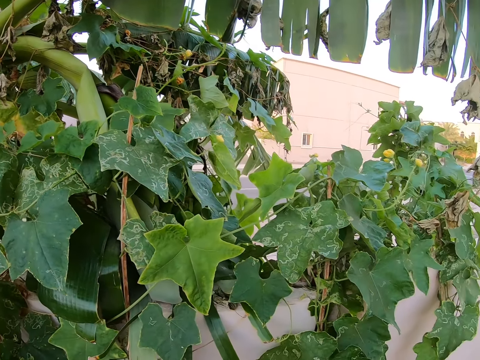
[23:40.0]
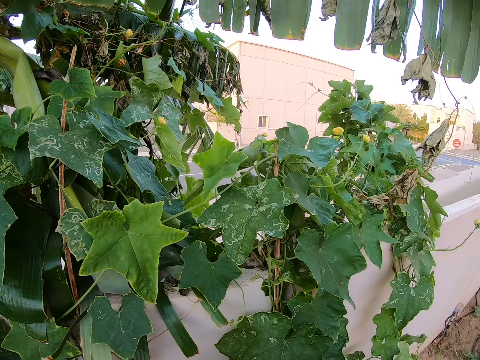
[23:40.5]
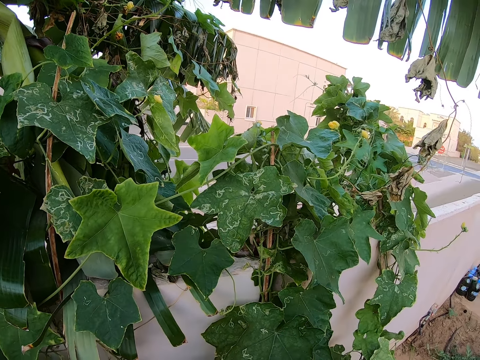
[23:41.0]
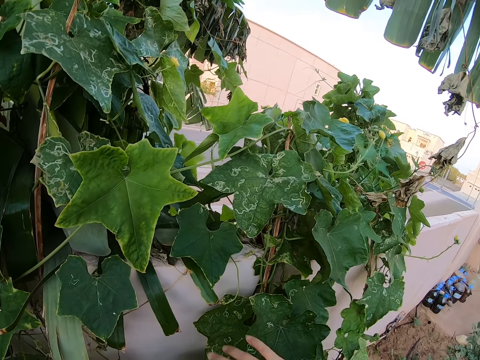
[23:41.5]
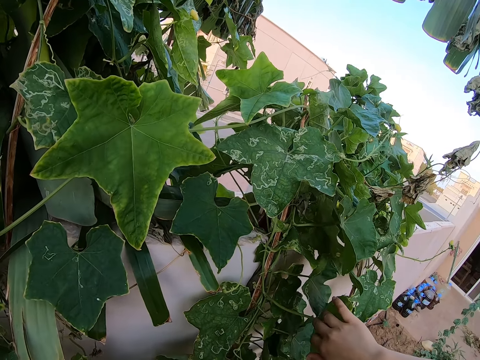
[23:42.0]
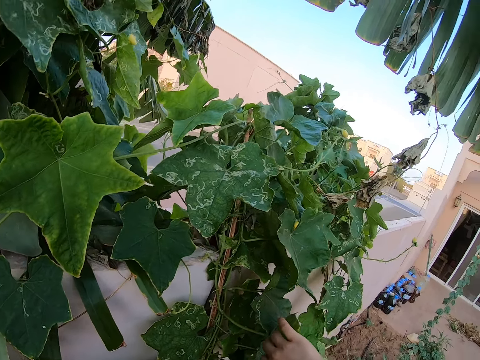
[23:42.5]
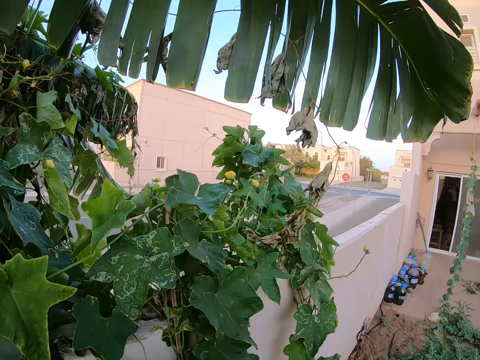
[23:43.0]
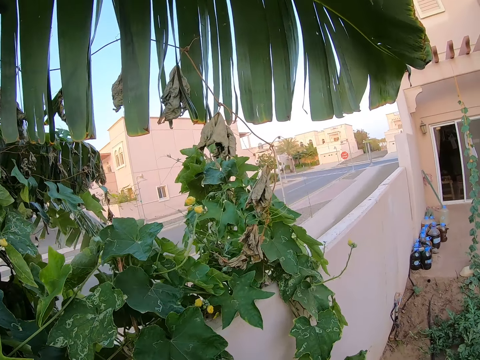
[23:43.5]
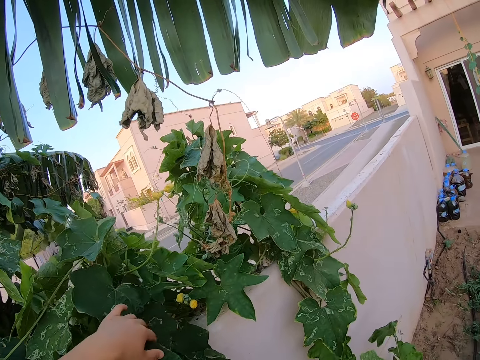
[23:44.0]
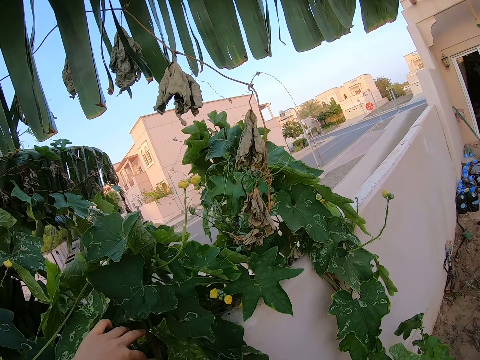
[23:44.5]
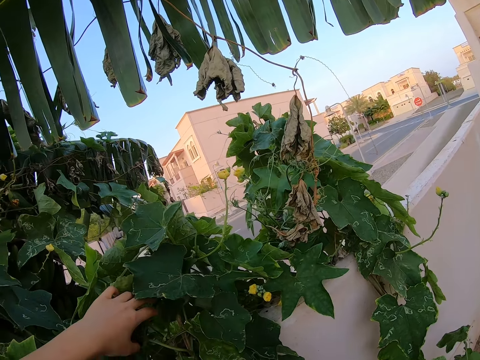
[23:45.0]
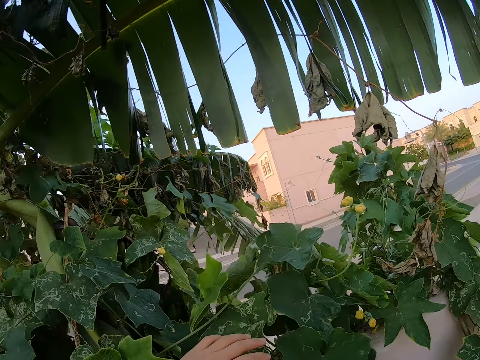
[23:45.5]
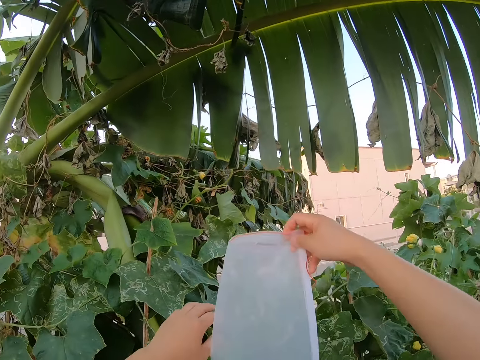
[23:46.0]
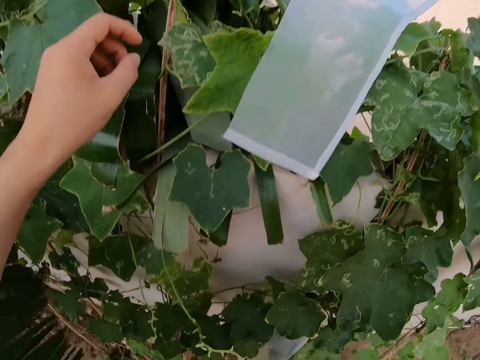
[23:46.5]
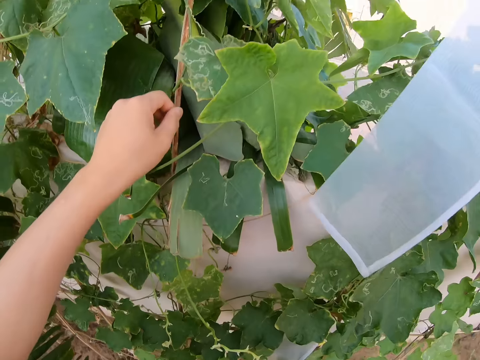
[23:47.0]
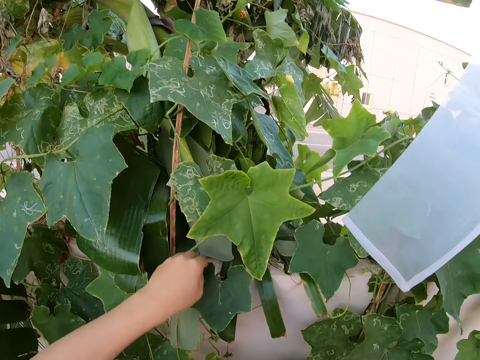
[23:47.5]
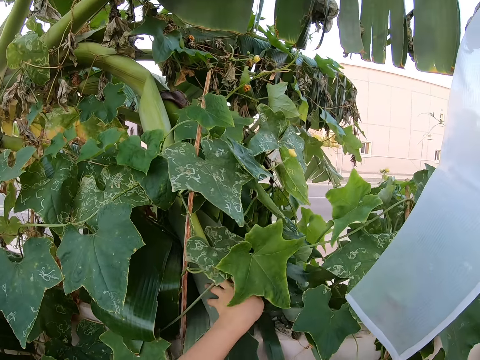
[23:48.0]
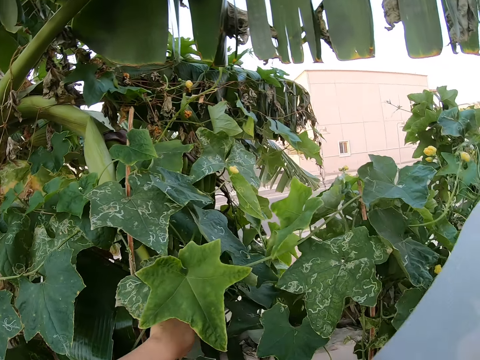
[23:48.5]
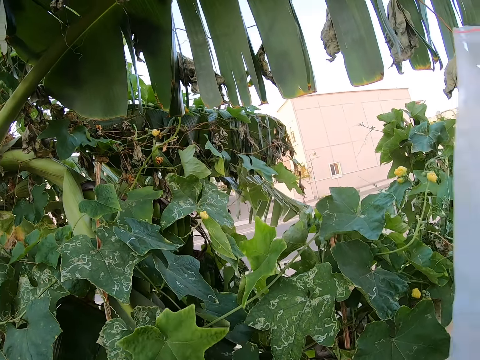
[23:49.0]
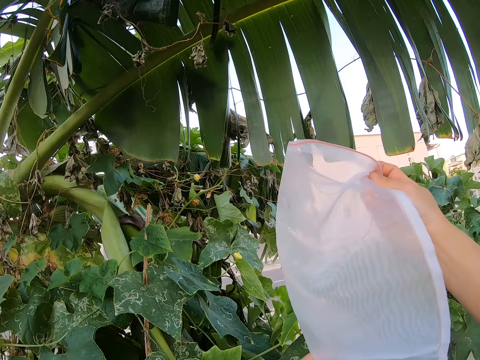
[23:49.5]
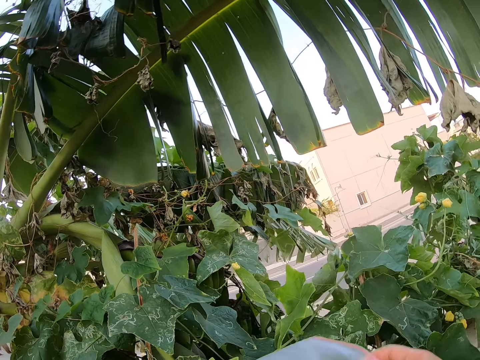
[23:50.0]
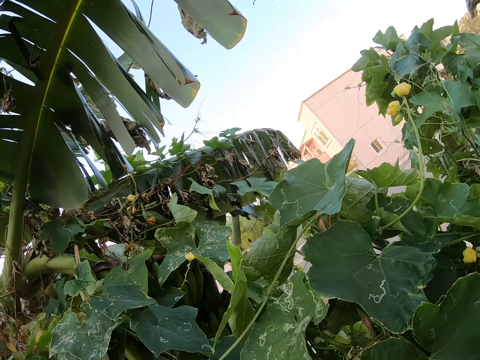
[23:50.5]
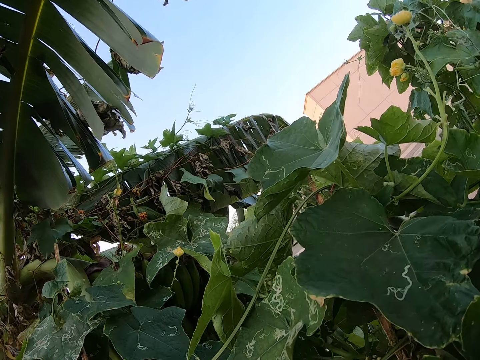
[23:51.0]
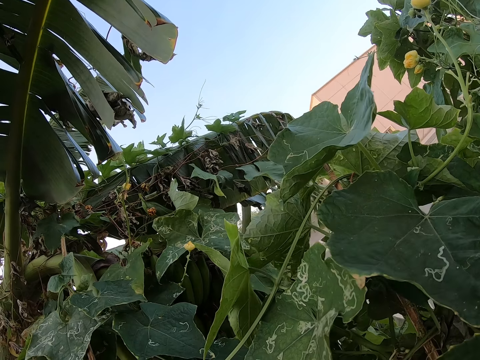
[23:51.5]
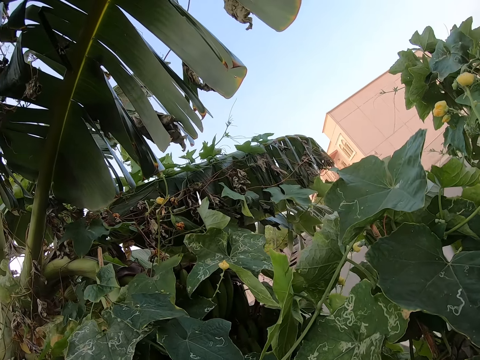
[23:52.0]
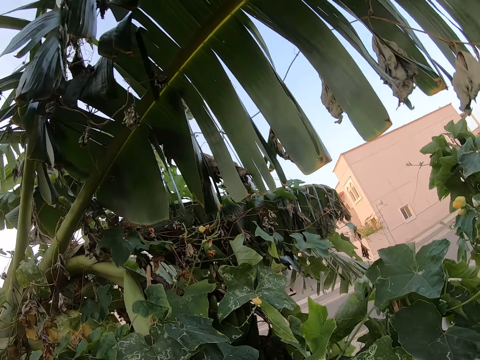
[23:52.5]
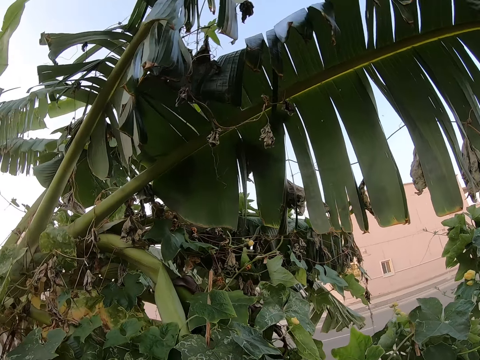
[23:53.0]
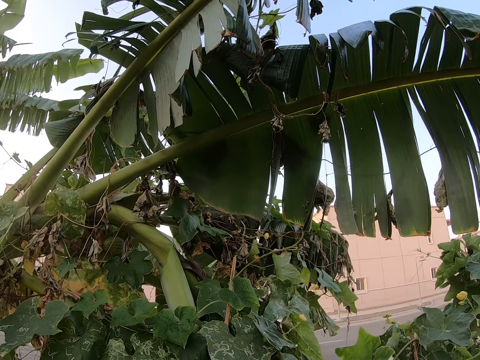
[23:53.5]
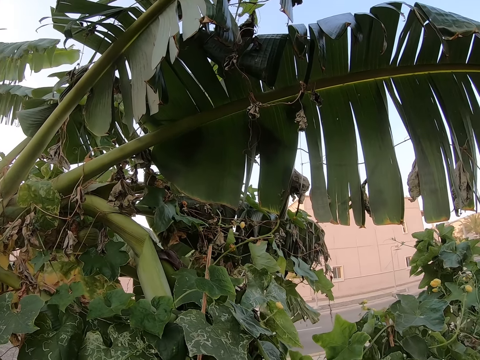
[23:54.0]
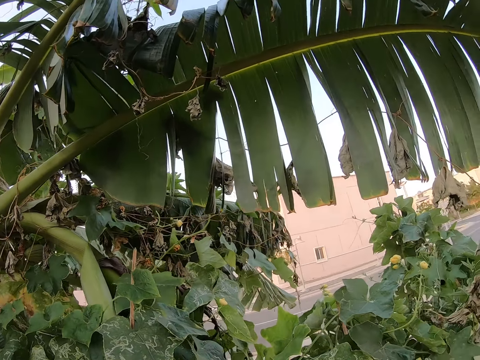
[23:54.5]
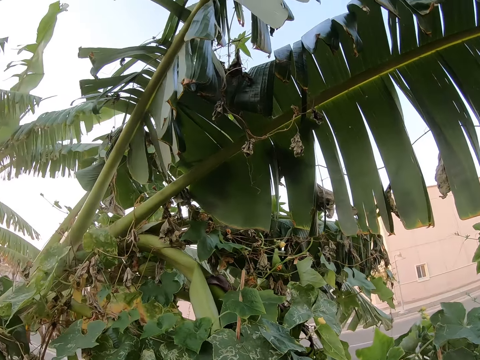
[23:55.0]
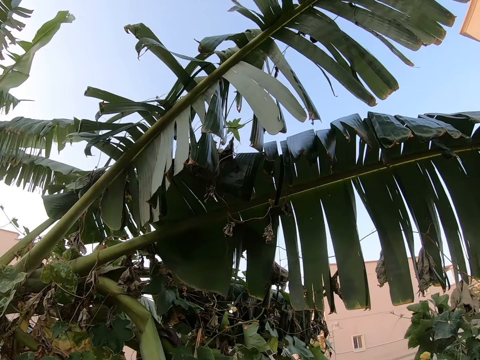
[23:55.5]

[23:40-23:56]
The camera wearer touches the cucumber leaves. They look around the cucumber plant. They touch the cucumber leaves. They lift a nylon bag. They look around the cucumber plant.

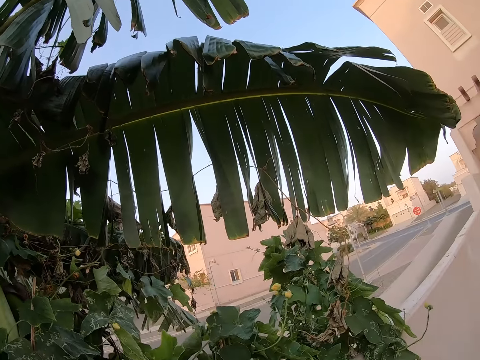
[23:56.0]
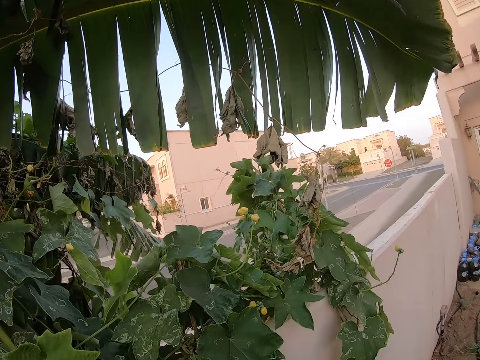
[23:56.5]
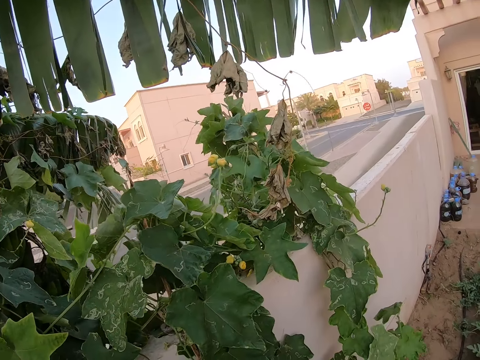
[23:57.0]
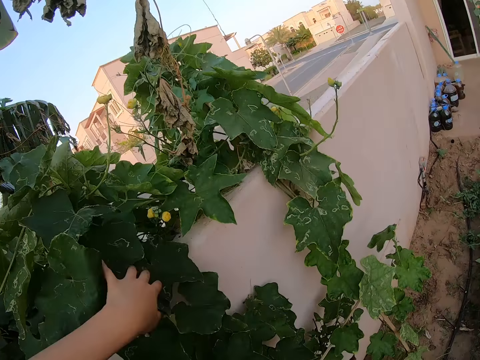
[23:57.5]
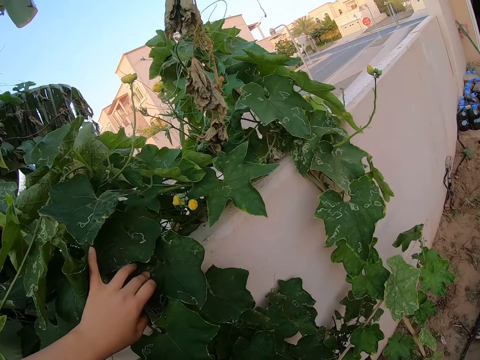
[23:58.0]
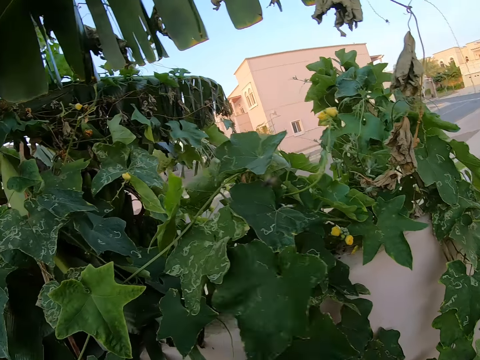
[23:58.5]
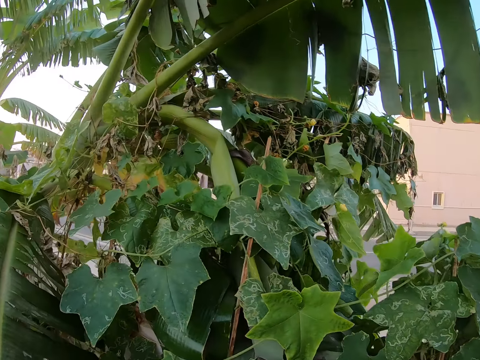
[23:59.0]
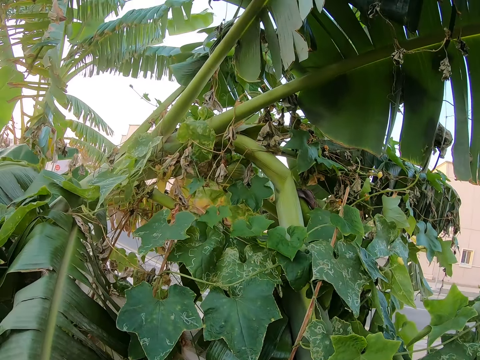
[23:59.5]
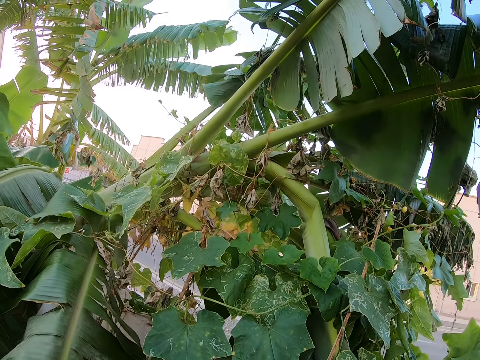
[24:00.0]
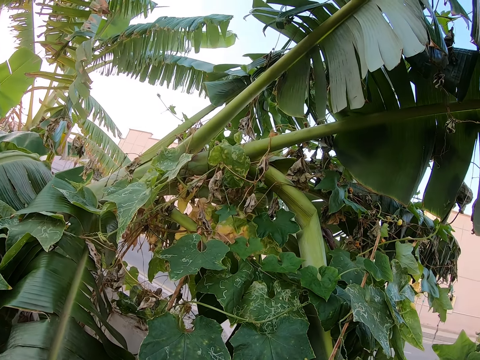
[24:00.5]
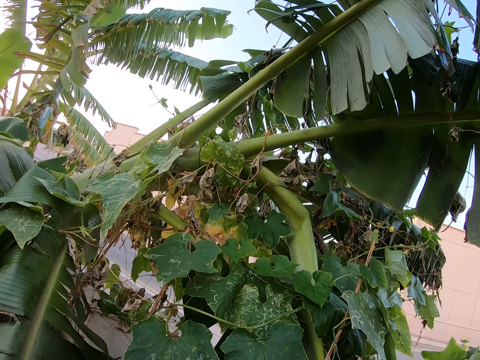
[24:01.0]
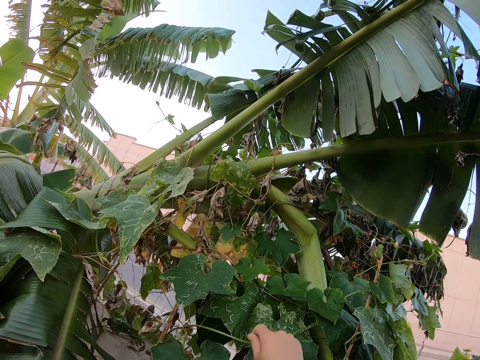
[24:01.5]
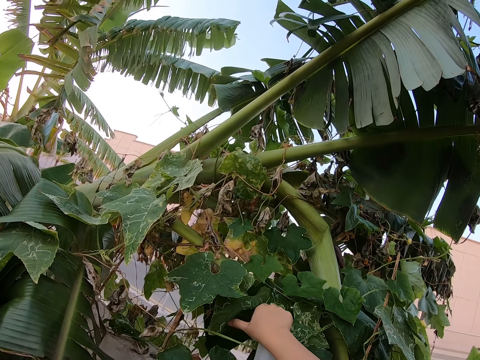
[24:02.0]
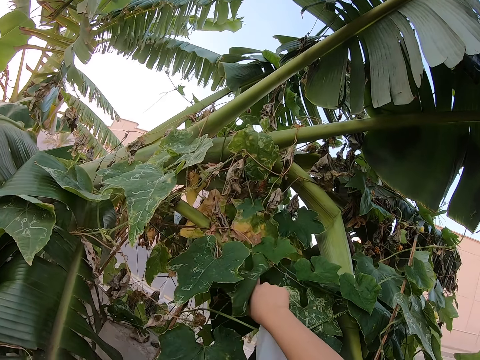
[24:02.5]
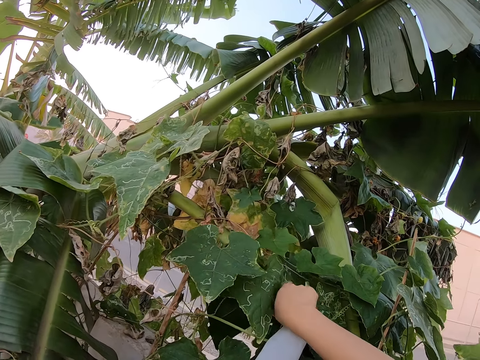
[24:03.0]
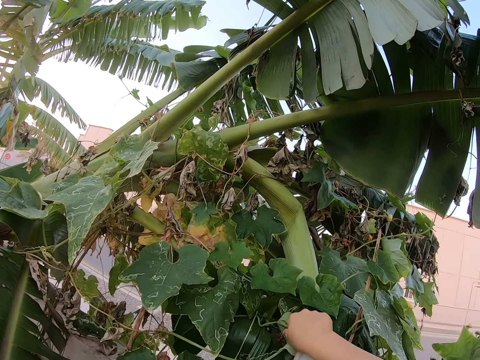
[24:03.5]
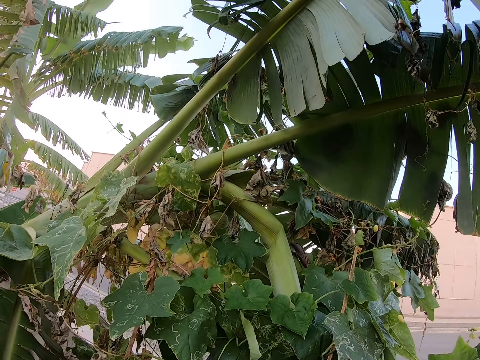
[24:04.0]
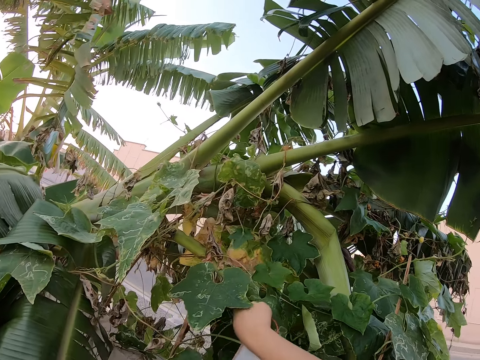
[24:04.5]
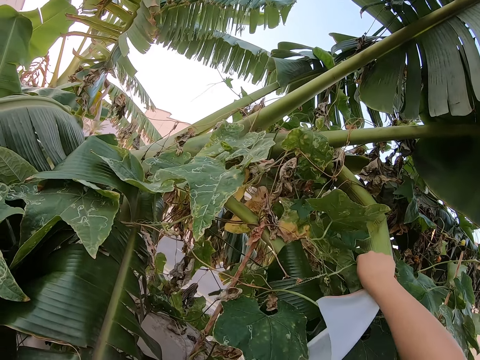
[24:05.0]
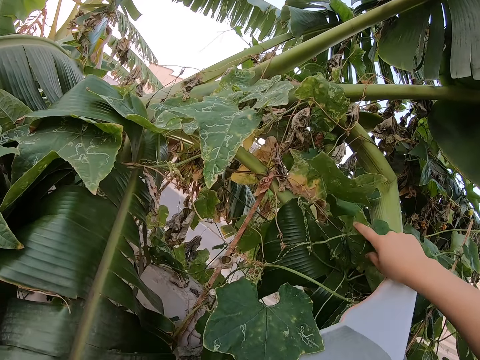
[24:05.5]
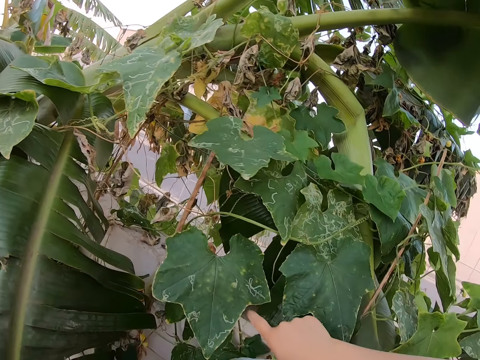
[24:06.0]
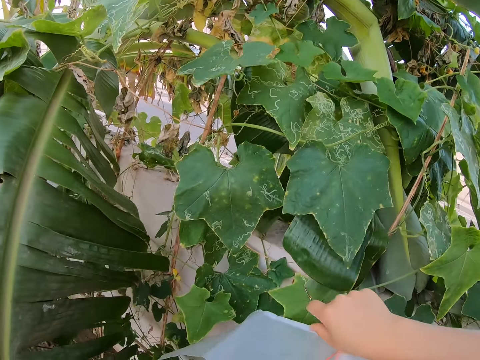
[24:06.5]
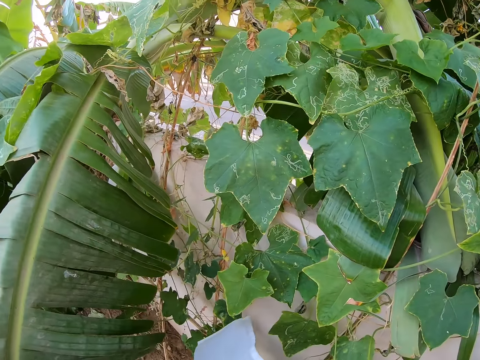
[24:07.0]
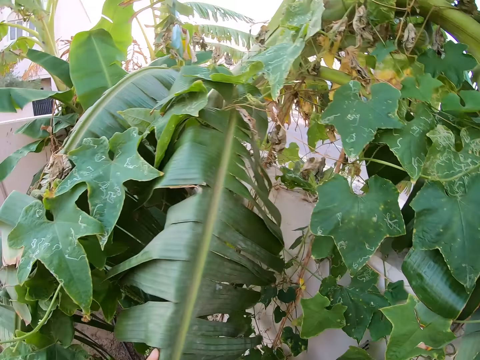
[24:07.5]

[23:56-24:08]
The camera wearer touches the cucumber leaves. They look around the cucumber plant. They touch the cucumber leaves.
